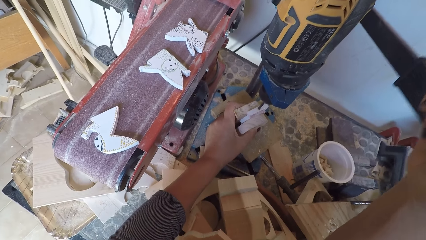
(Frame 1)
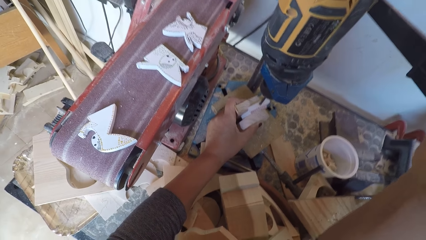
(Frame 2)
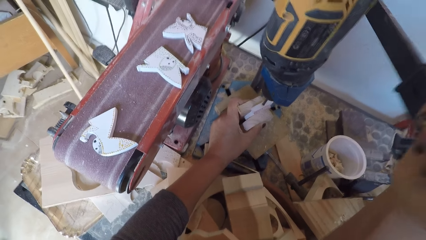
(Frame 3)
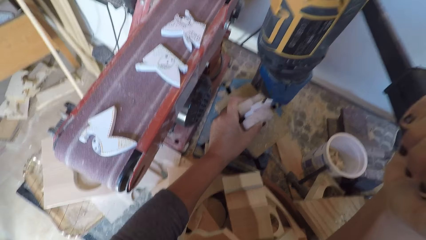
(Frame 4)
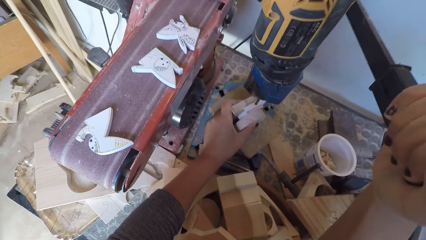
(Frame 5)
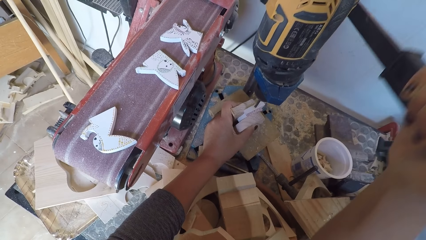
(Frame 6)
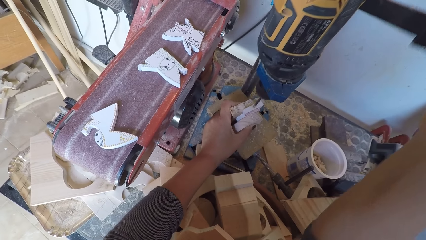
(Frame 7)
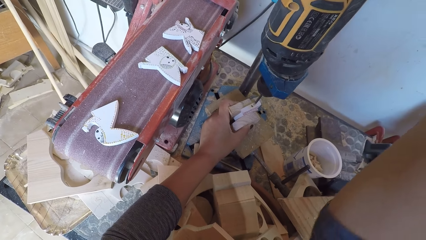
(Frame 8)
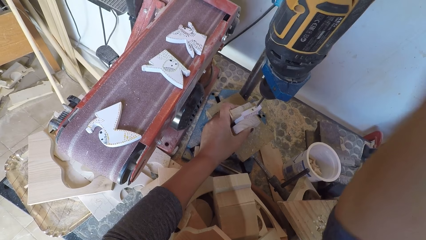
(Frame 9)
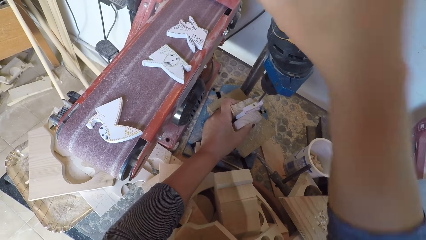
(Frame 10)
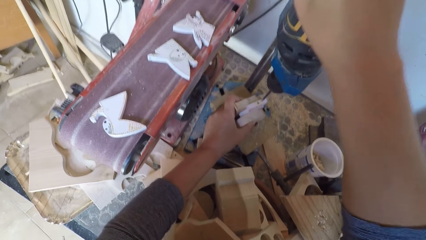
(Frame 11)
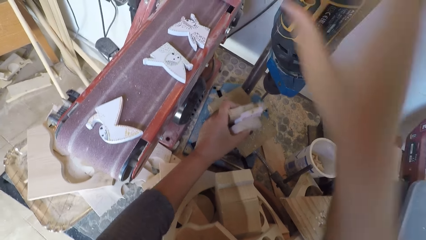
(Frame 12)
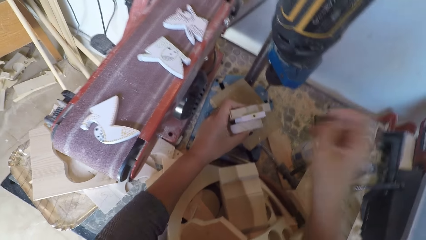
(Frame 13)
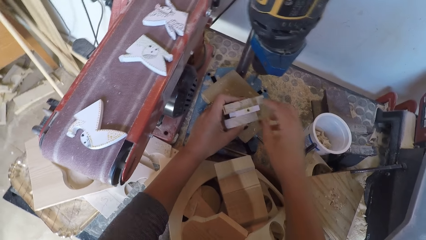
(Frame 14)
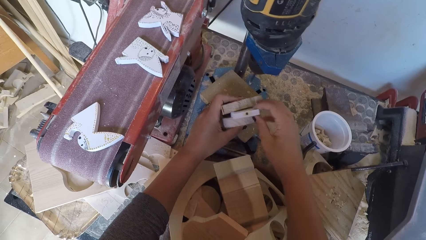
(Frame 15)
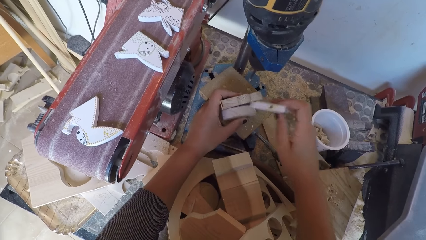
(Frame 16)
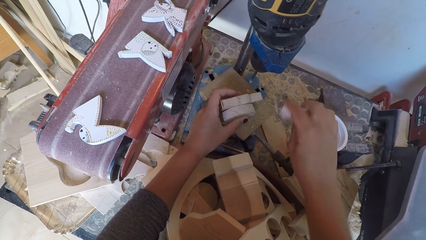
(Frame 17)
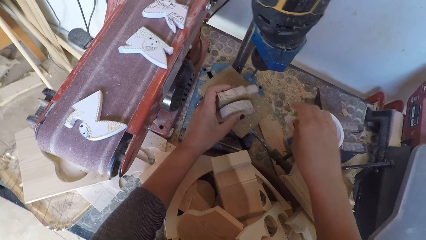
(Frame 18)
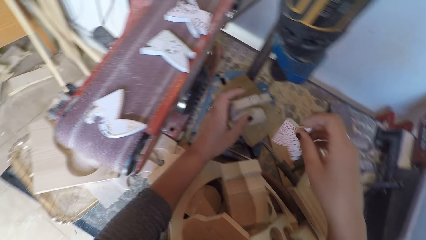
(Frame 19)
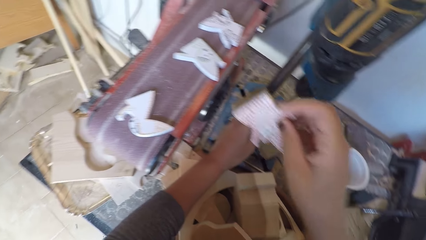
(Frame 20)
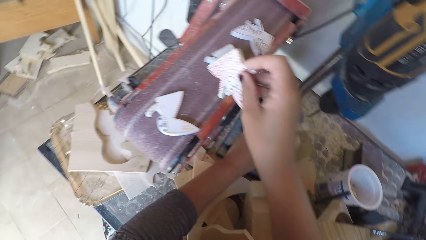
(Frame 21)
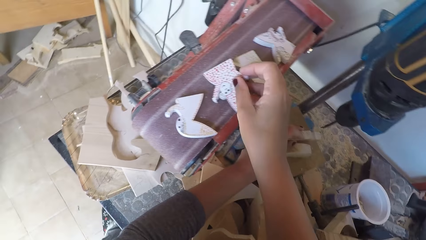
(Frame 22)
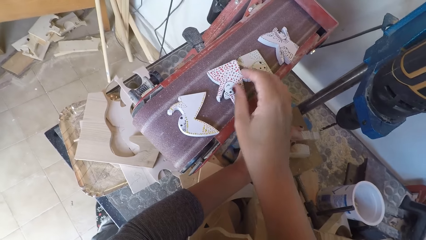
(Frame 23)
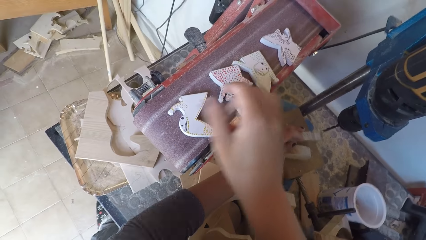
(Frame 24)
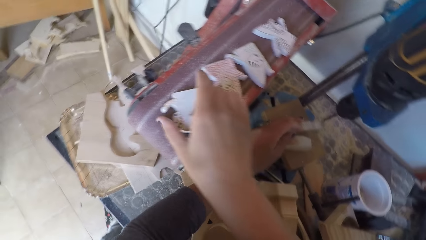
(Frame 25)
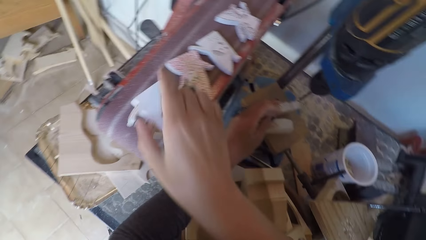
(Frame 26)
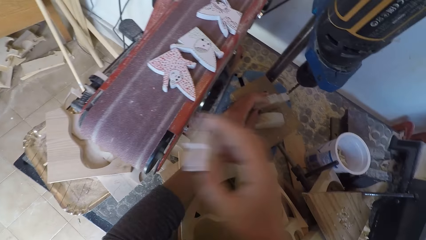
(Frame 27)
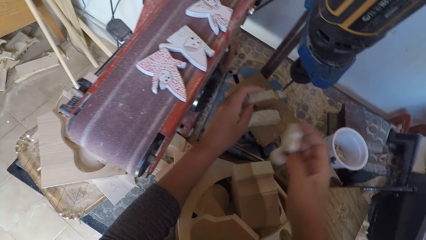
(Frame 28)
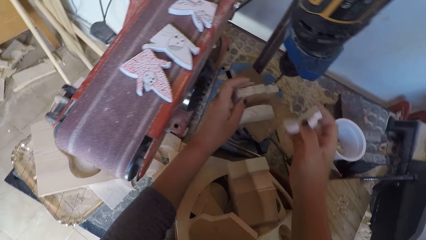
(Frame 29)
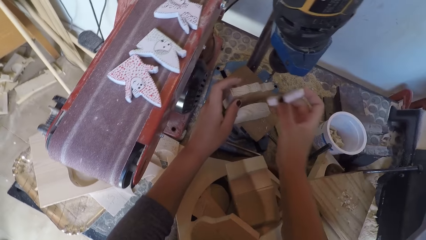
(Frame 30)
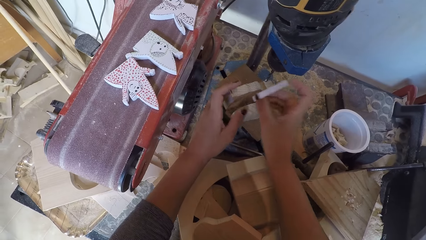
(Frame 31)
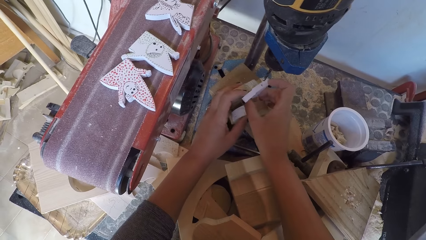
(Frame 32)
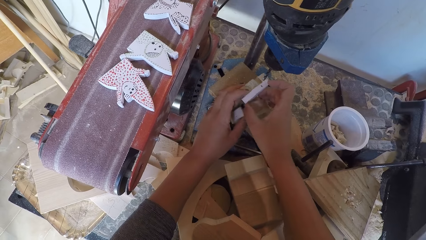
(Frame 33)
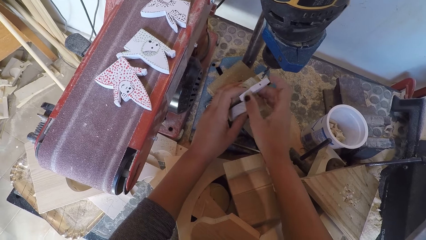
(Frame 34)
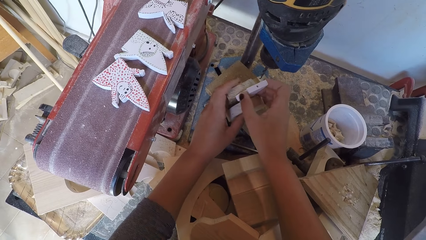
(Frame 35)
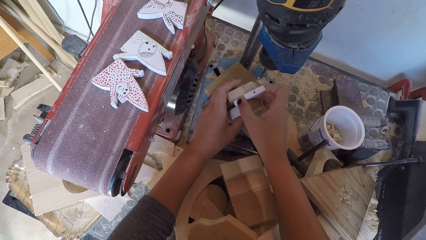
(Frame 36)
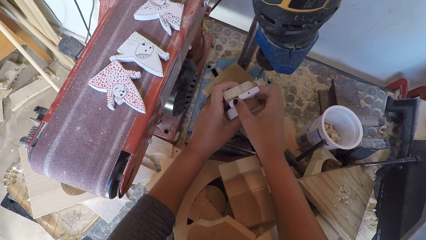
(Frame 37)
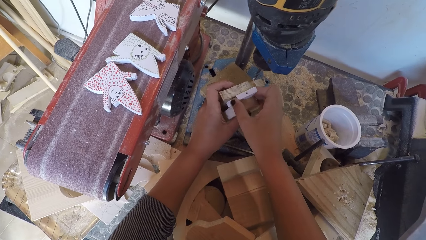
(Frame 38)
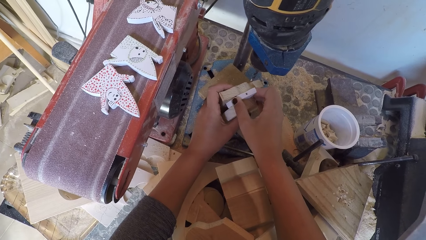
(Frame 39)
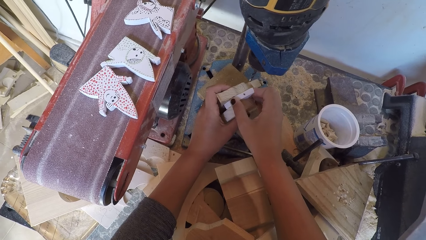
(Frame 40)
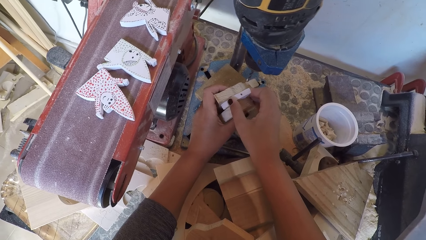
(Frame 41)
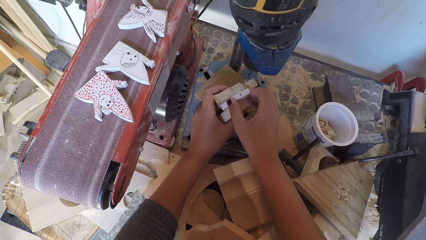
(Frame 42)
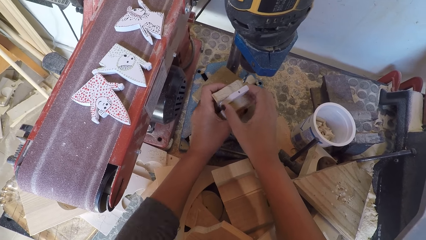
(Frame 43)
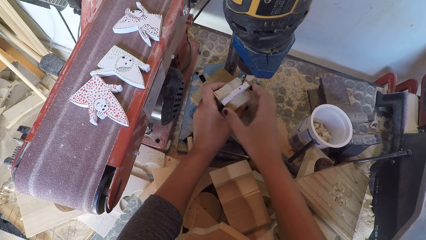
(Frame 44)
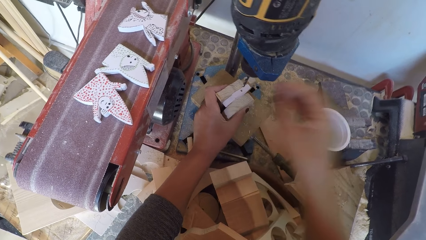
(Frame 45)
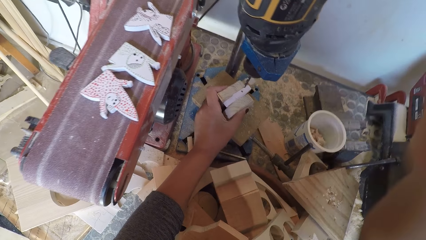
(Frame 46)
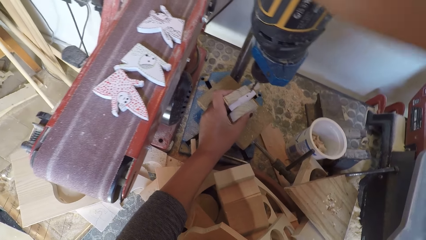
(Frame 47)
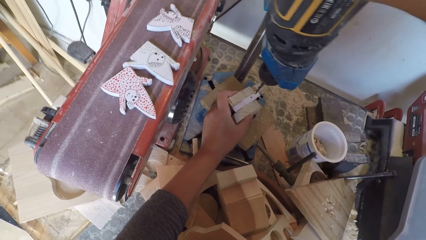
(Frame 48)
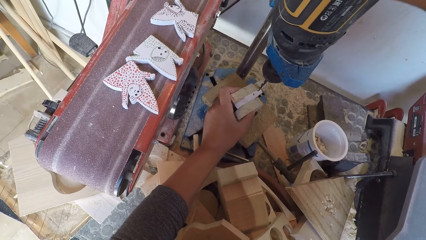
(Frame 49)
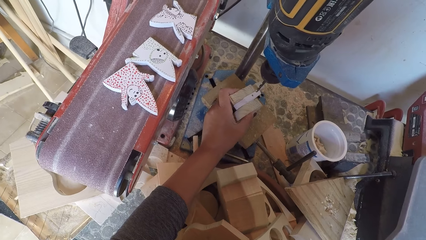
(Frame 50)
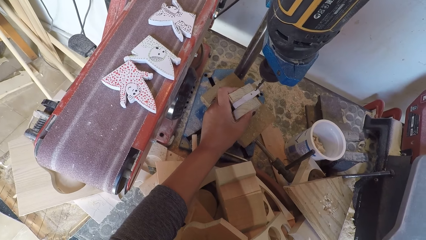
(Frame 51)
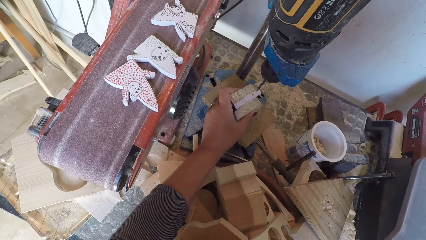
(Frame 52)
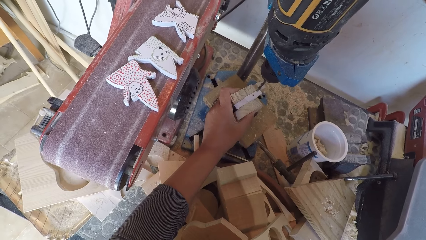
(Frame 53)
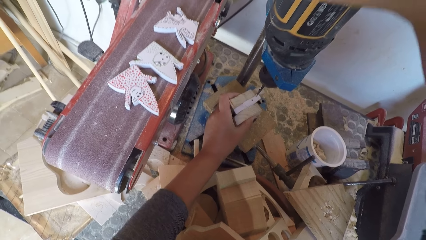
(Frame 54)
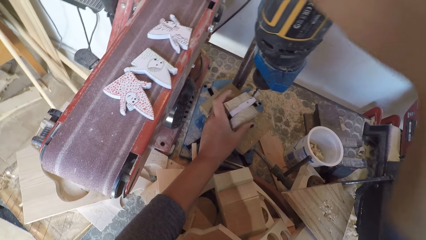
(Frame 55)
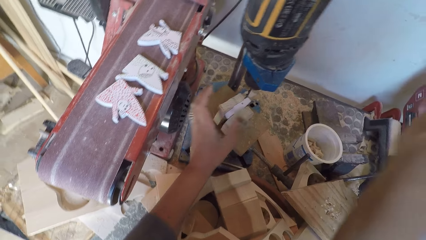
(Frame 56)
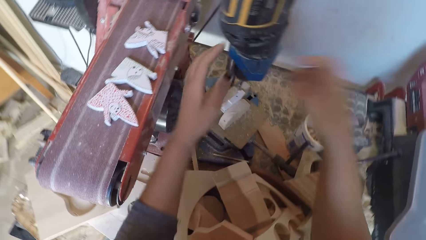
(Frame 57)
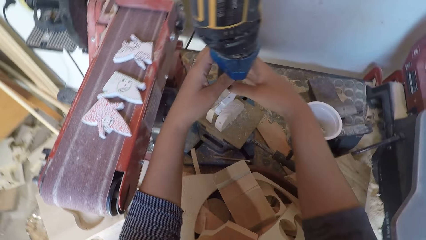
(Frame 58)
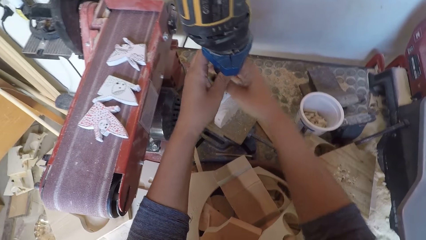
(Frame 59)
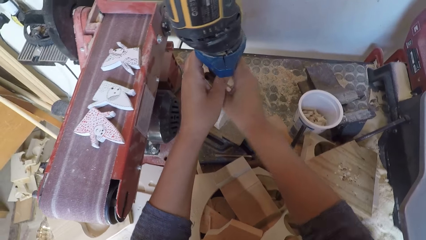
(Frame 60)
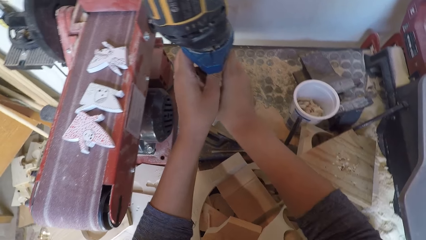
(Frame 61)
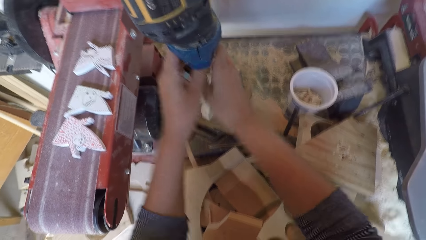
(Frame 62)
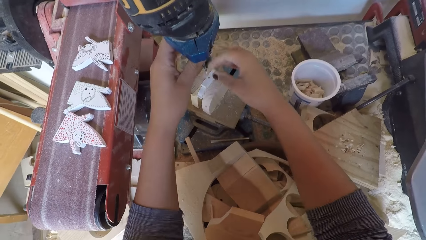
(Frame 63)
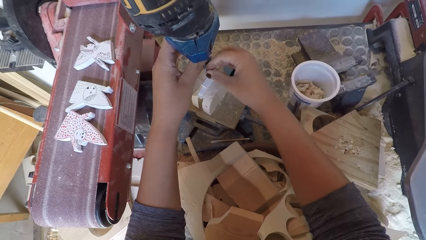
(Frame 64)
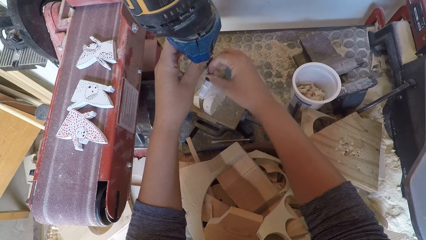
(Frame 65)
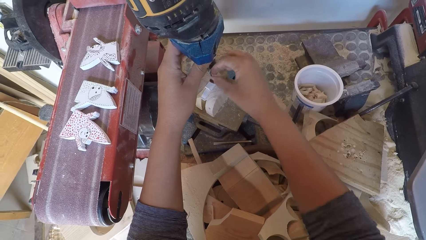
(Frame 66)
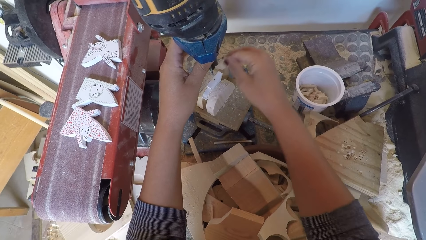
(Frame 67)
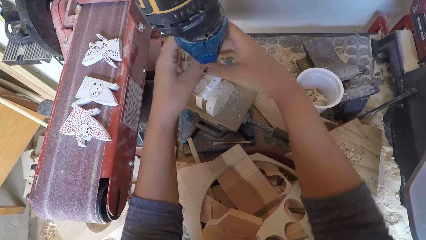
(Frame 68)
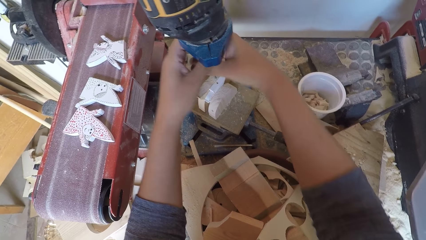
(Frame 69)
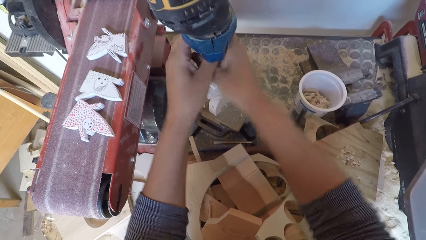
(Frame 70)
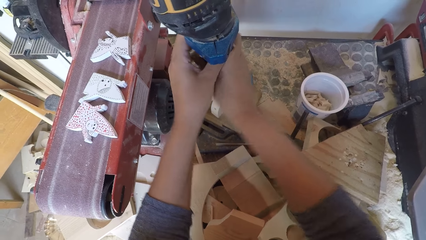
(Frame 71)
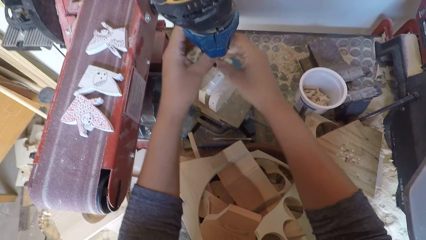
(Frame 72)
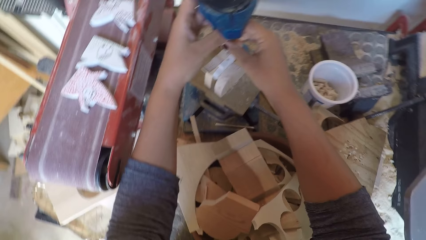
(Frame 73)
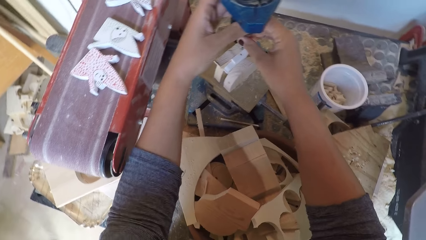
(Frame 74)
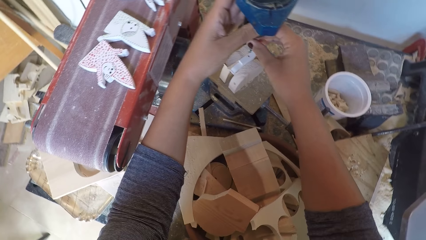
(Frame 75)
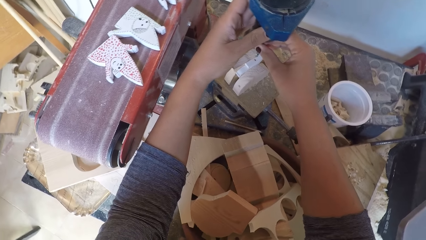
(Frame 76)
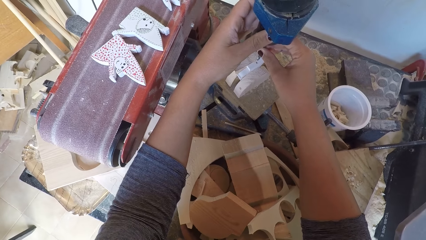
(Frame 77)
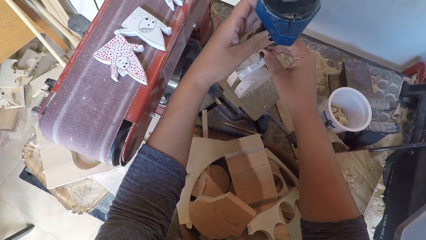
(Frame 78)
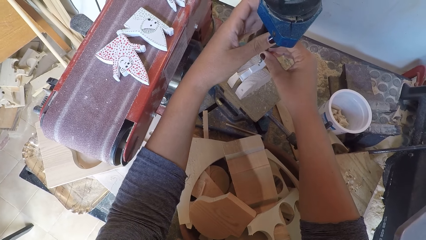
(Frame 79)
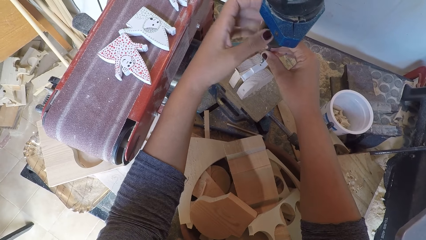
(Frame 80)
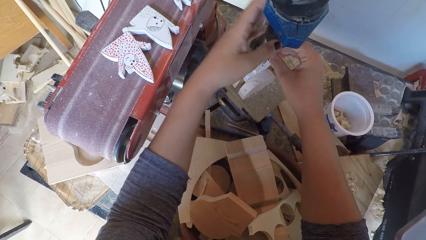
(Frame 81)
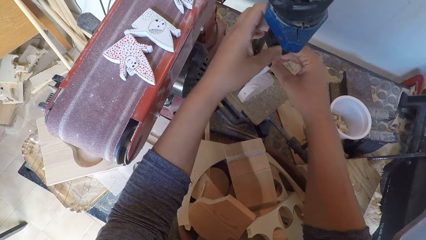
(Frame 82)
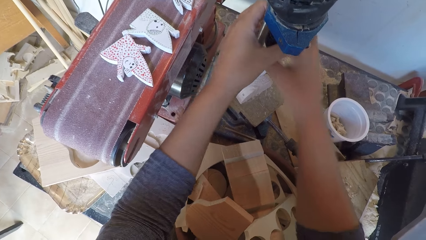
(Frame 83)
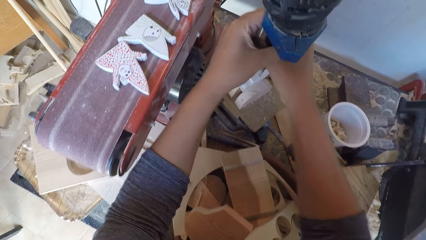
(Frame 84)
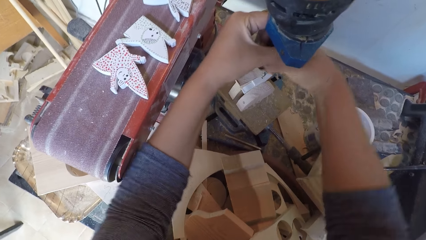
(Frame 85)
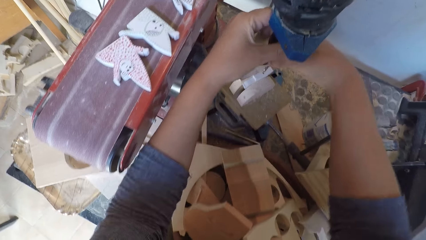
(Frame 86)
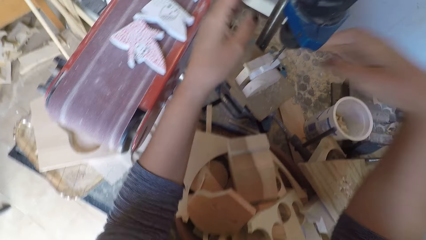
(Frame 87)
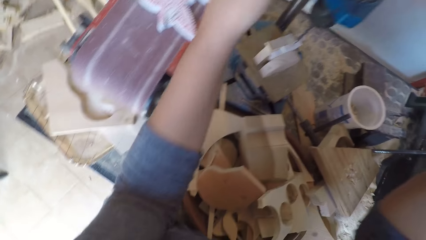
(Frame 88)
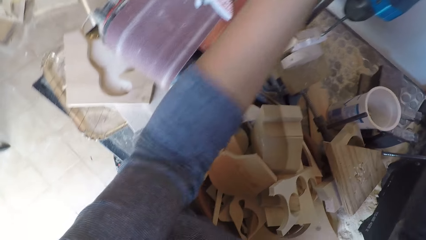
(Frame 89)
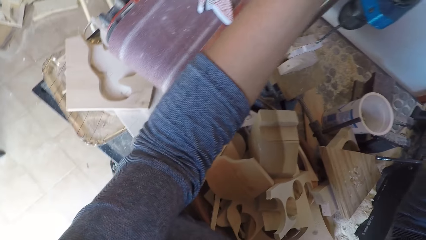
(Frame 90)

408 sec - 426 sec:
The camera wearer switches off the drill machine. They remove a piece of wood from the arrangement. They put the piece of wood on the sand paper. They pick up the piece of wood on the sand paper. They place the wood ornaments in between two woods. They switch on the drill machine. They hold a drill. They screw the drill bits to the drill machine. They rotate the drill bit.
